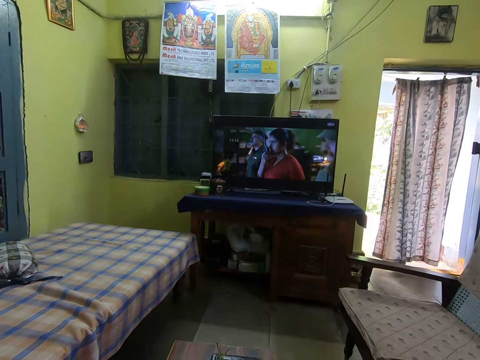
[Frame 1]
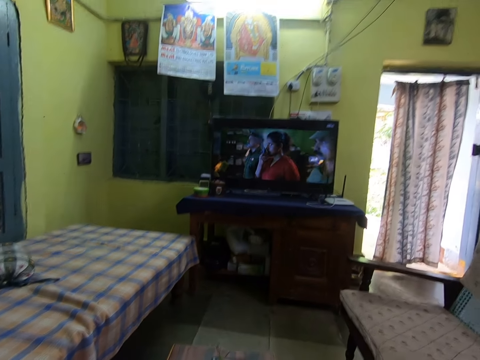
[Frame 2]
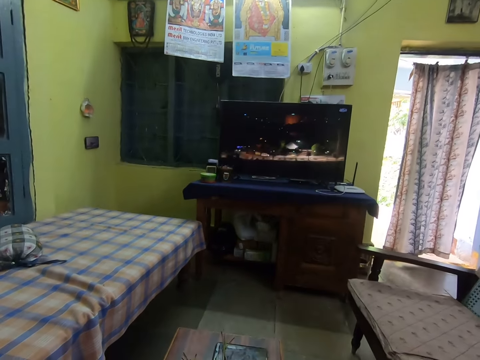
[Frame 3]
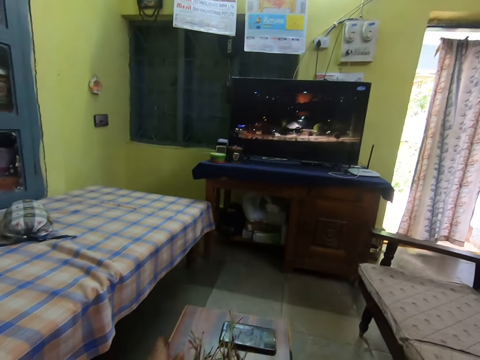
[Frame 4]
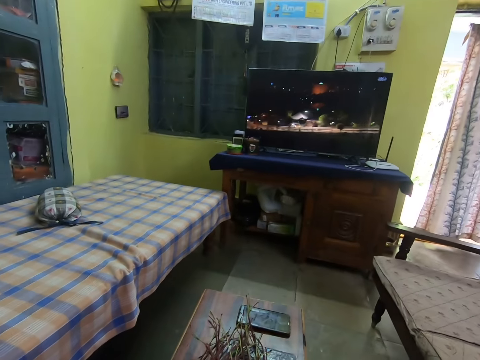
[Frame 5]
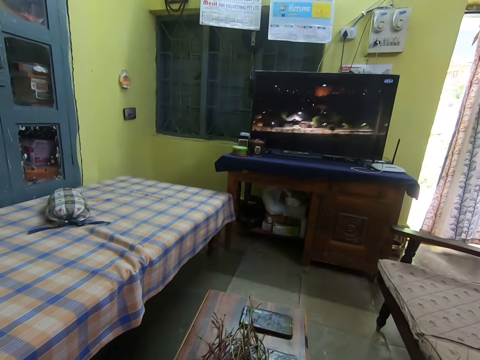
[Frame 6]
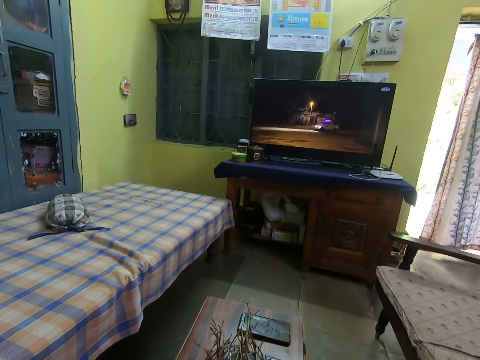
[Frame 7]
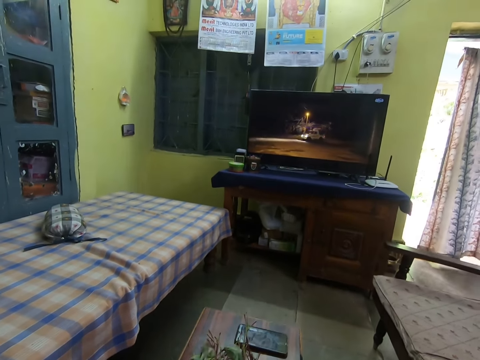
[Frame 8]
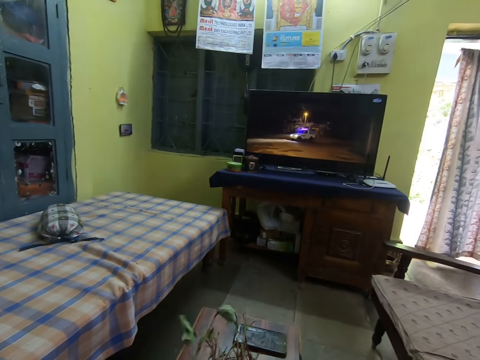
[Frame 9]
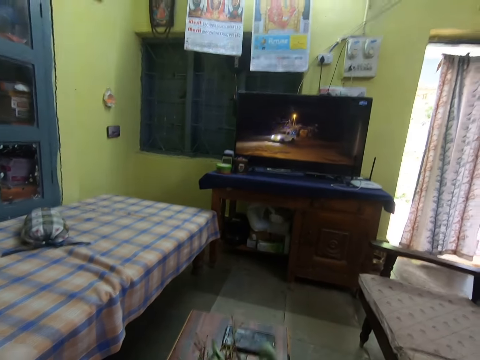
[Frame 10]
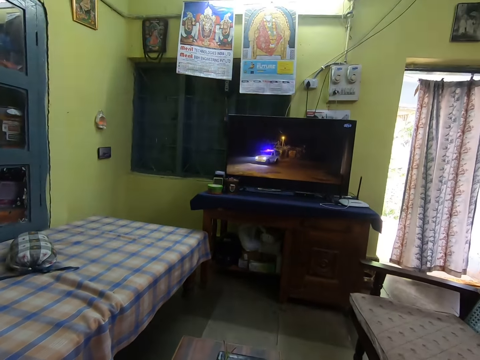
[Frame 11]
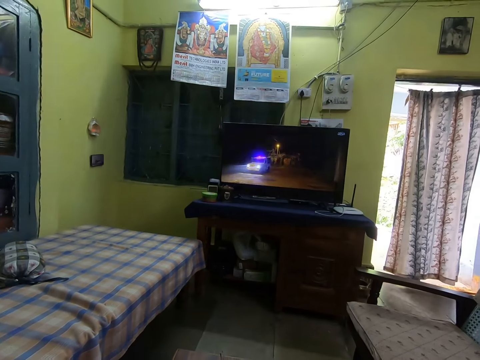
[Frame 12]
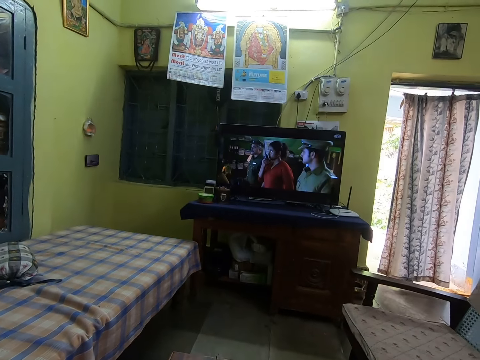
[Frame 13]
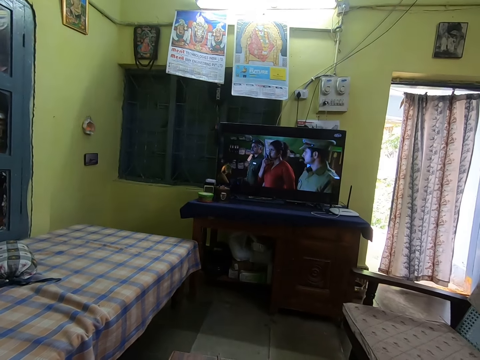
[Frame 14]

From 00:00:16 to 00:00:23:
The camera wearer holds a vegetable with both hands. They adjust khat plants.

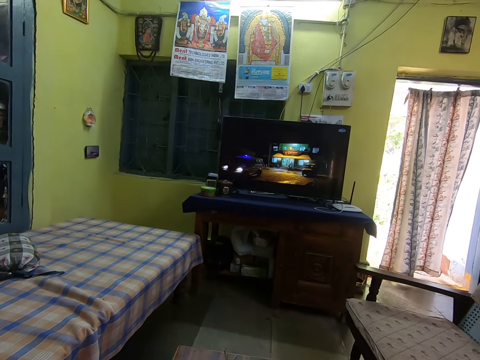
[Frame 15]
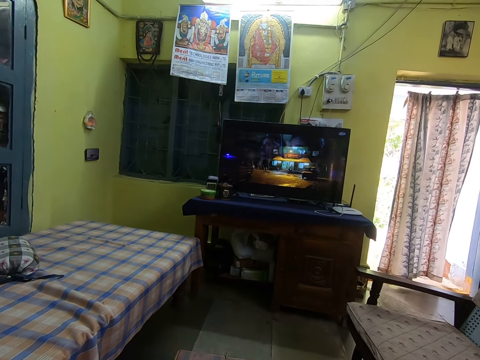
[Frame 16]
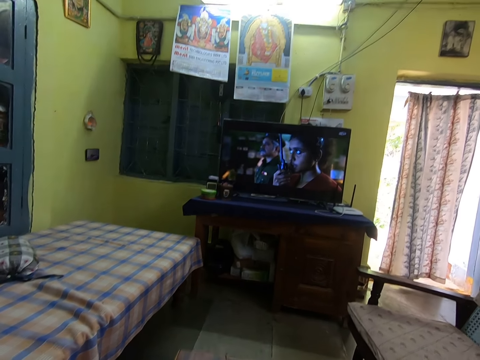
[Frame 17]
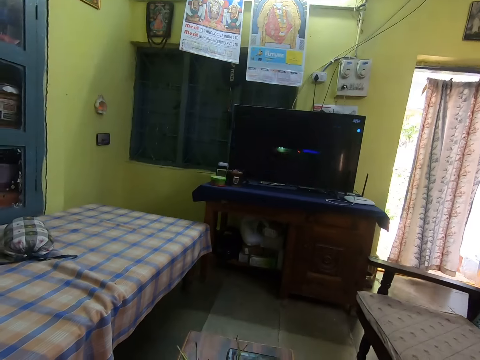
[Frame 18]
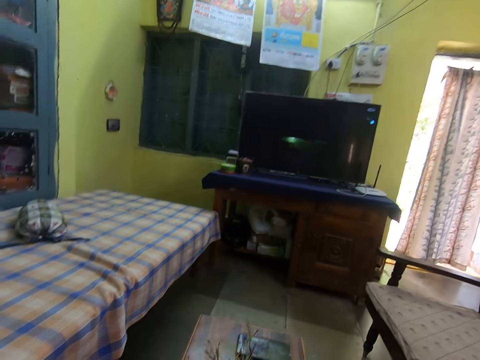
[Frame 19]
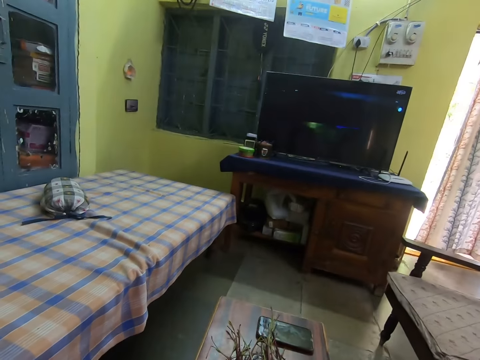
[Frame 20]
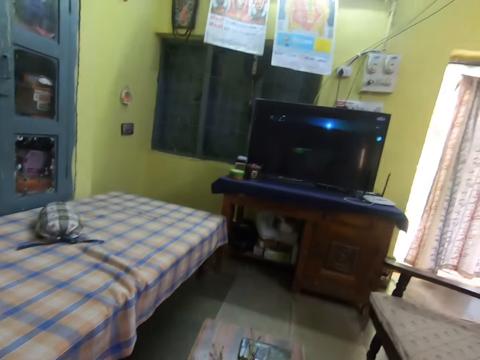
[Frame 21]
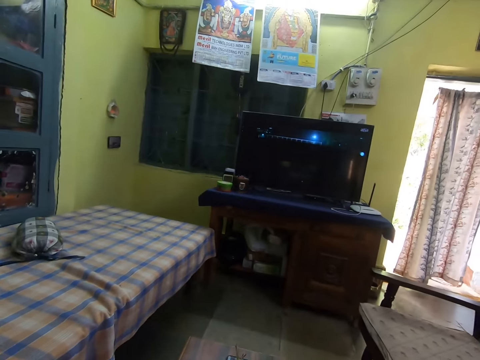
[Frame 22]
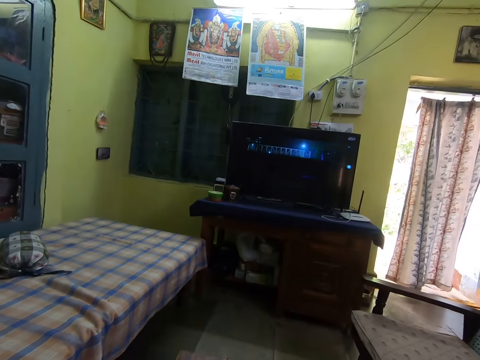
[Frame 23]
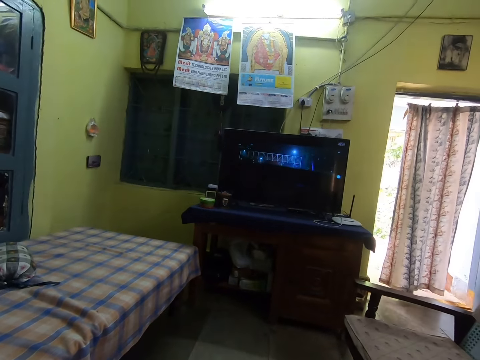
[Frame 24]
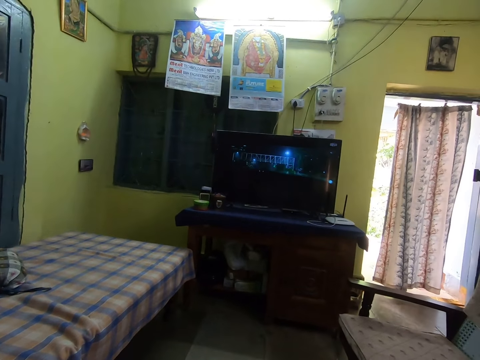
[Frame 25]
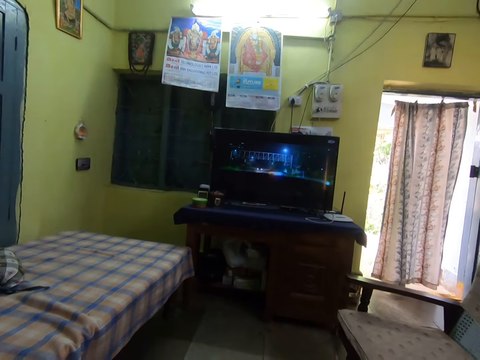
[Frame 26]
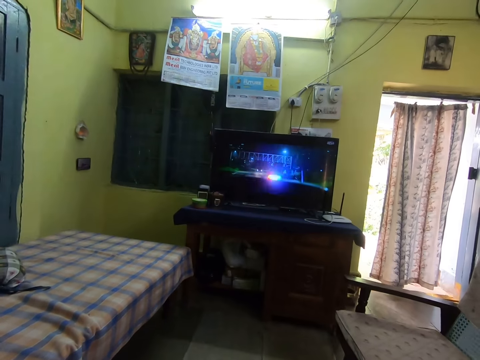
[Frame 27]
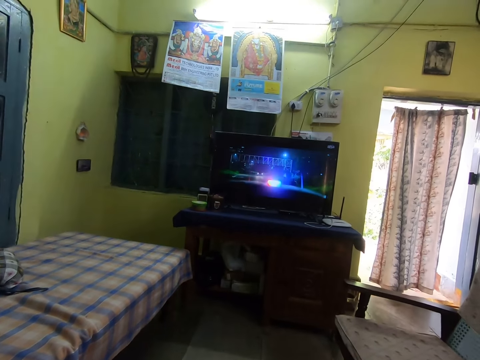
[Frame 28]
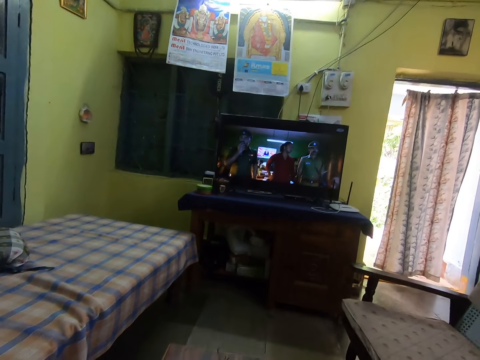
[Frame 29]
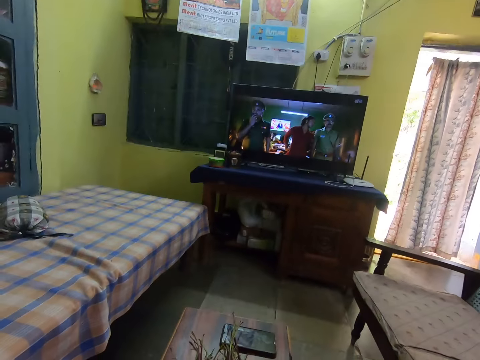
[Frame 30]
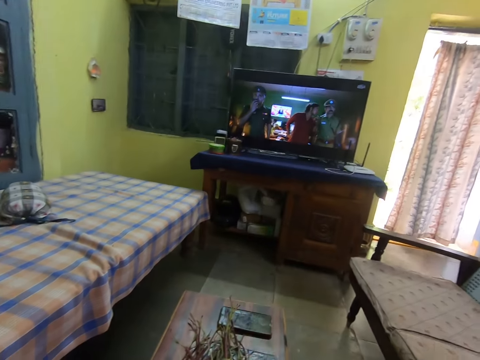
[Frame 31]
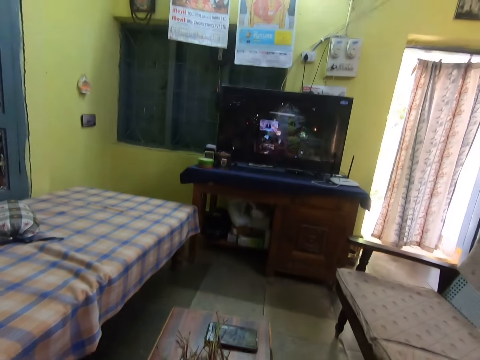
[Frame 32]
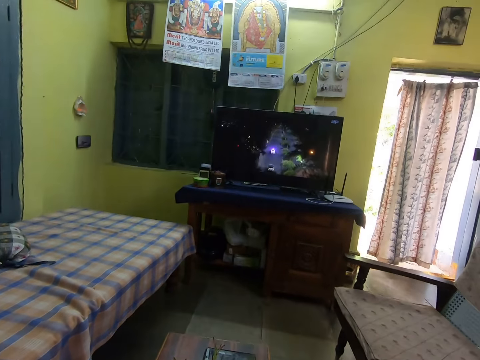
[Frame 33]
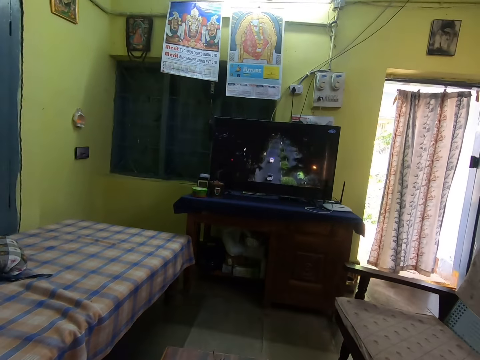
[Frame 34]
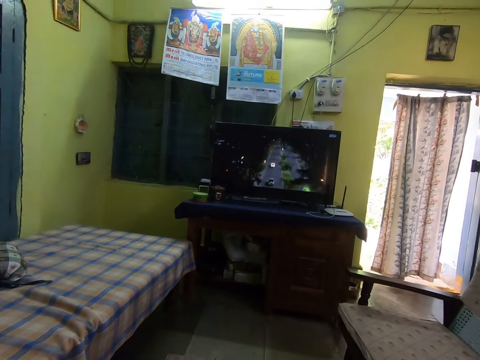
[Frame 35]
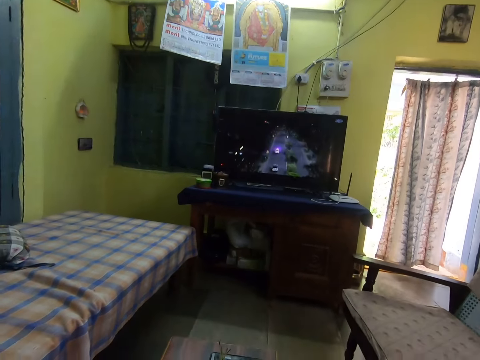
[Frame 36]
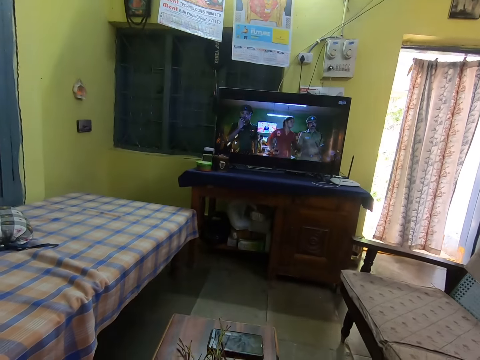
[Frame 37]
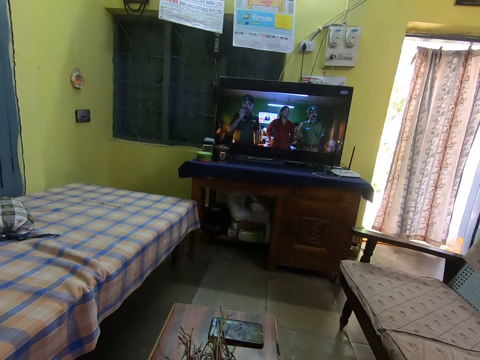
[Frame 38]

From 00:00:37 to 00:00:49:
The camera wearer drops a vegetable on the table with her right hand. She holds the vegetable with both hands.

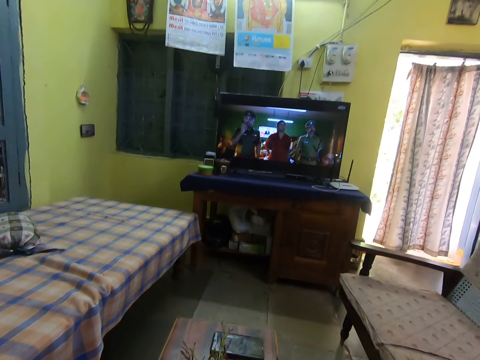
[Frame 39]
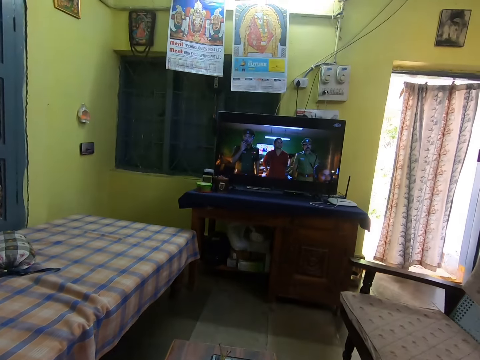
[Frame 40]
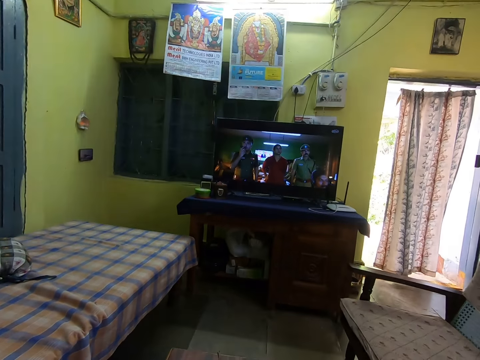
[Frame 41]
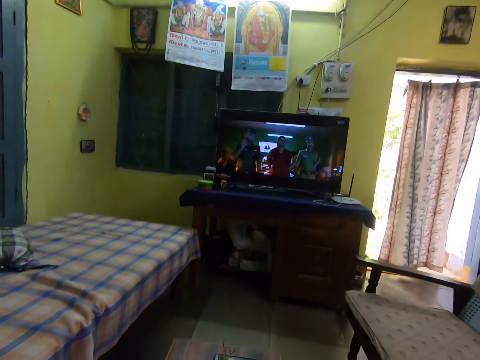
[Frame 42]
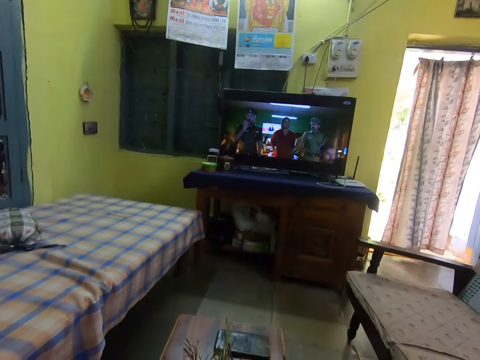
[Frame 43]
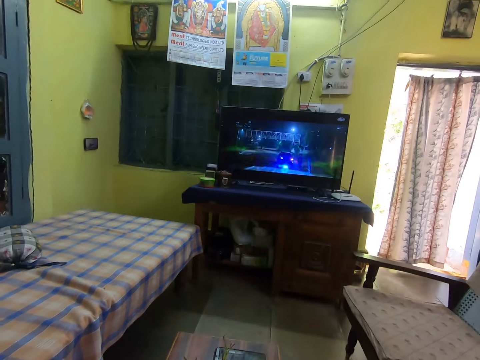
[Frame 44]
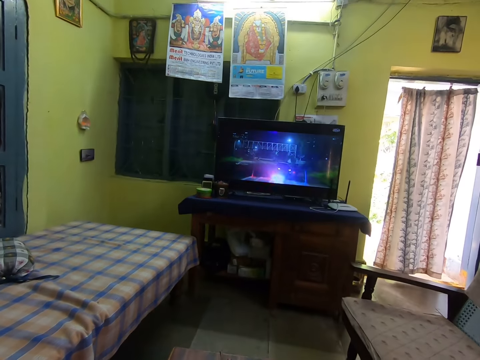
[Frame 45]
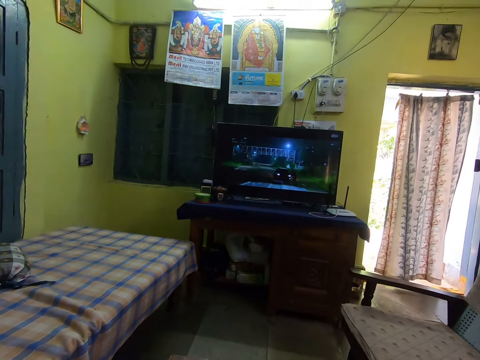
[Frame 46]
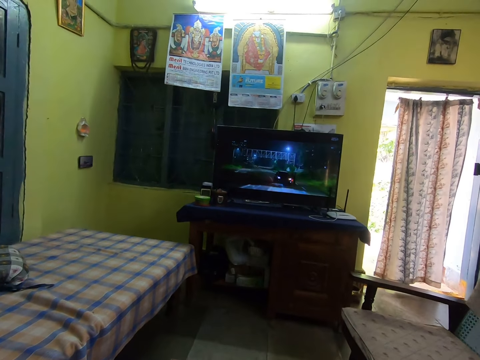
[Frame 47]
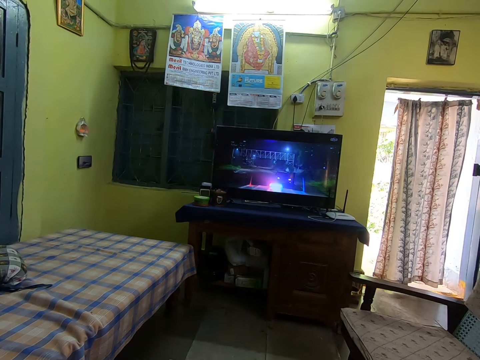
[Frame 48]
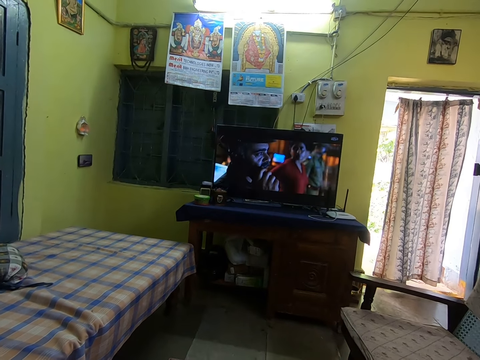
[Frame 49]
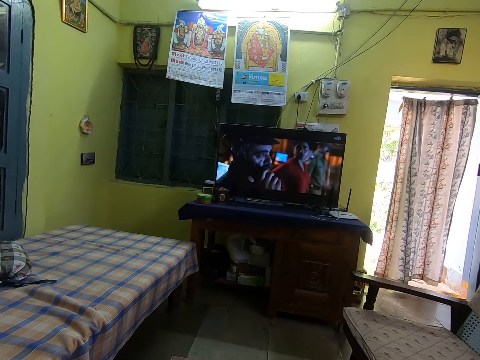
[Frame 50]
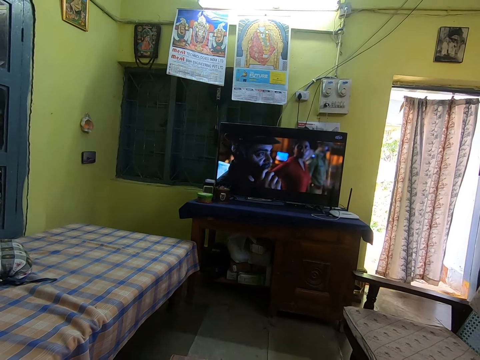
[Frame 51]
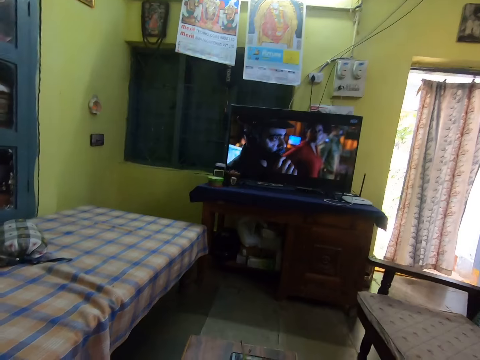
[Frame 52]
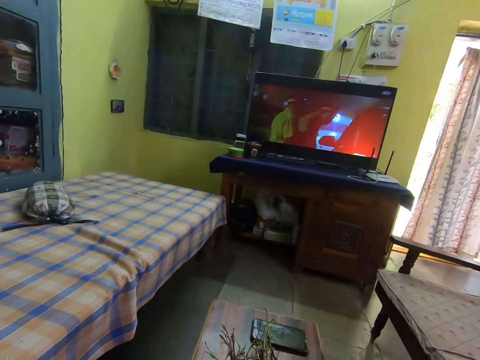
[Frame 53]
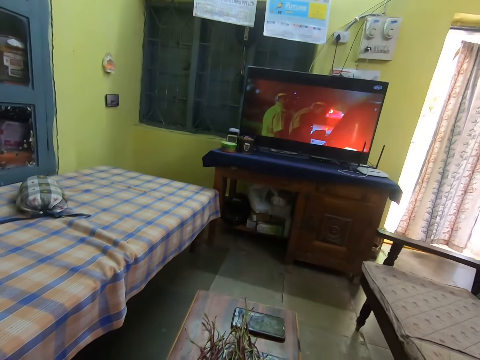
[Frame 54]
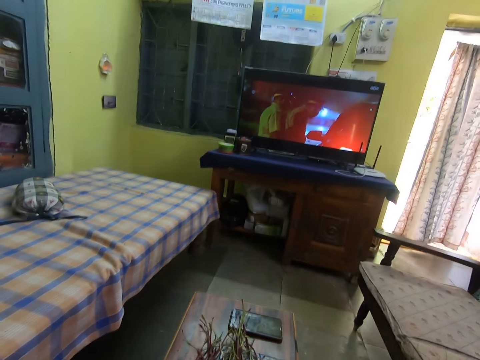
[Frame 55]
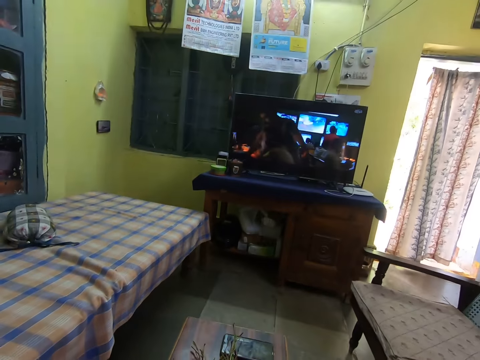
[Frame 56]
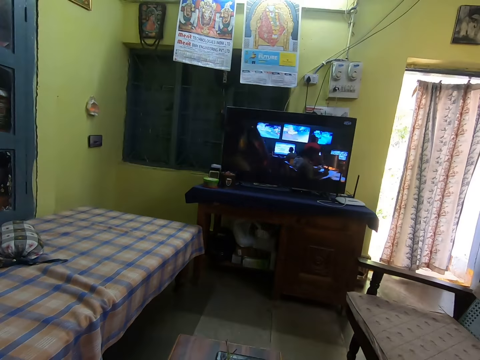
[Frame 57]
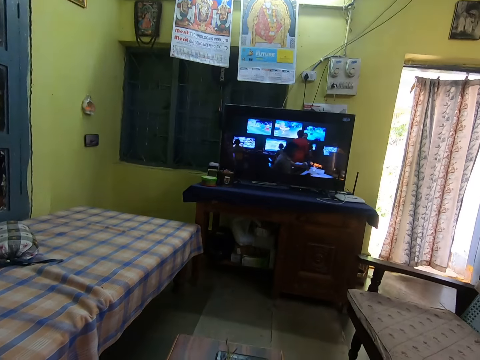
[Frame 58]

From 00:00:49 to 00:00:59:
The camera wearer drops some vegetables on the table with her right hand.
